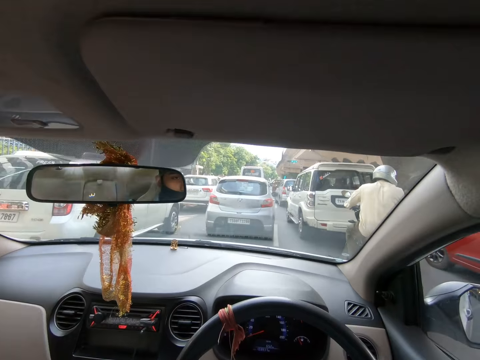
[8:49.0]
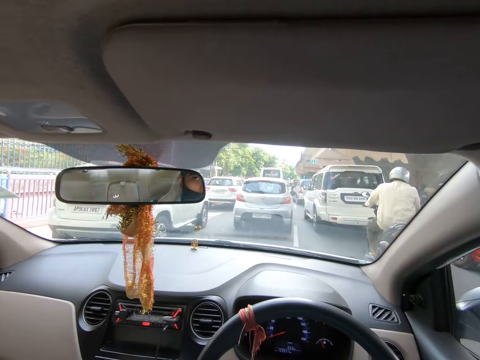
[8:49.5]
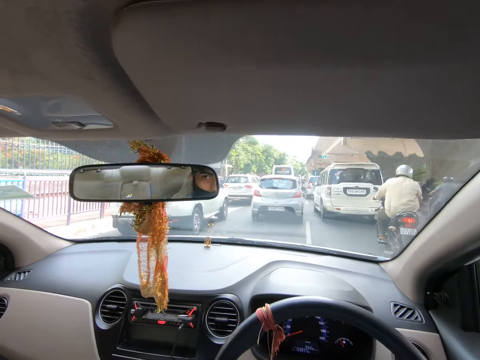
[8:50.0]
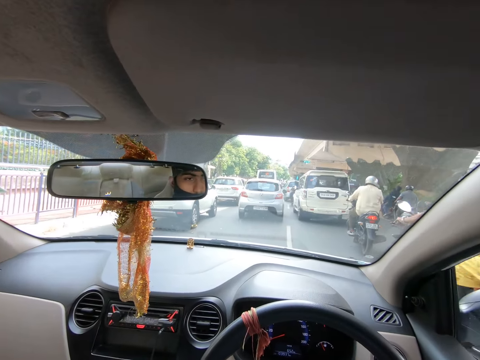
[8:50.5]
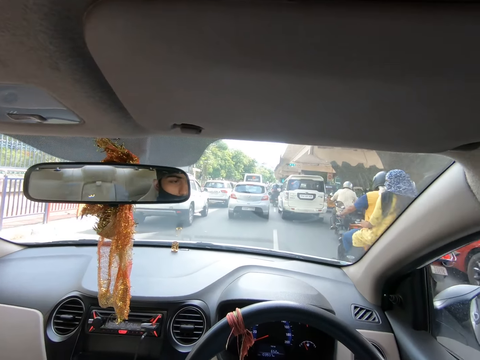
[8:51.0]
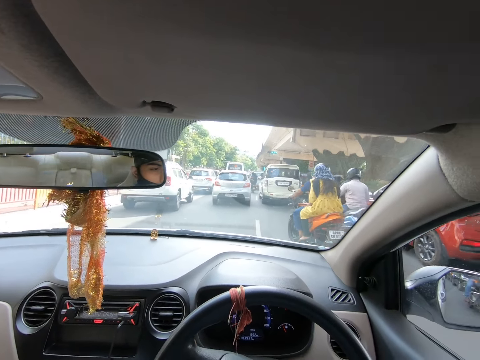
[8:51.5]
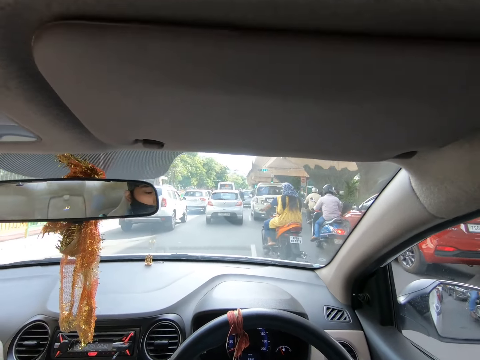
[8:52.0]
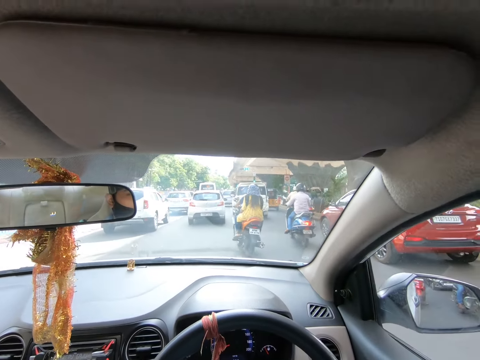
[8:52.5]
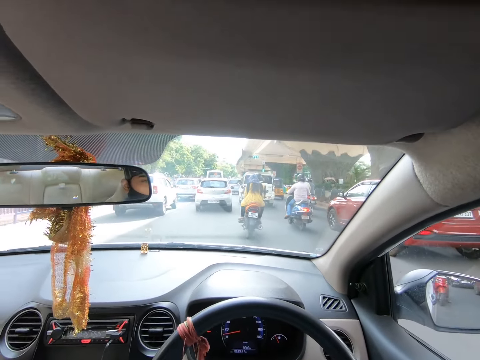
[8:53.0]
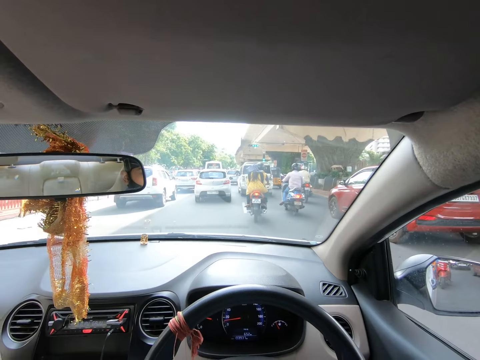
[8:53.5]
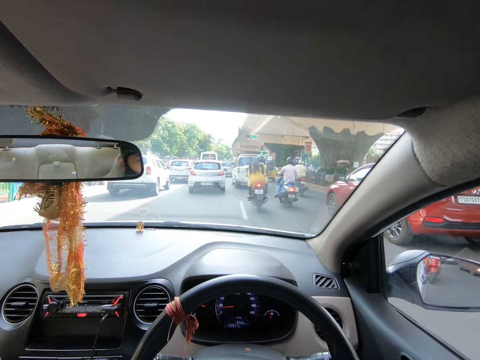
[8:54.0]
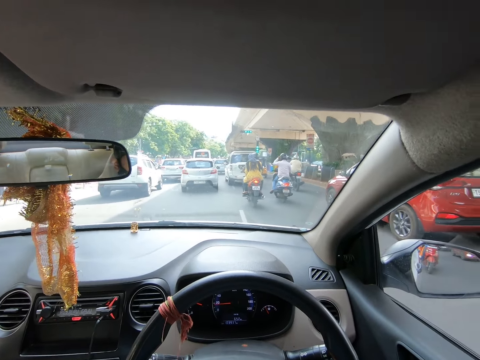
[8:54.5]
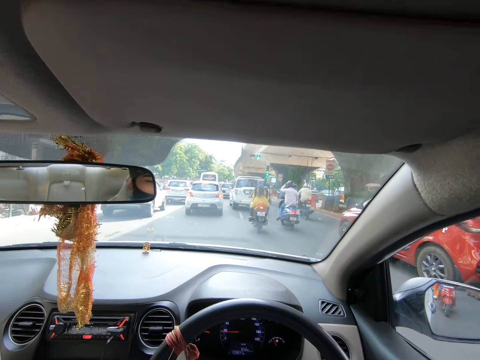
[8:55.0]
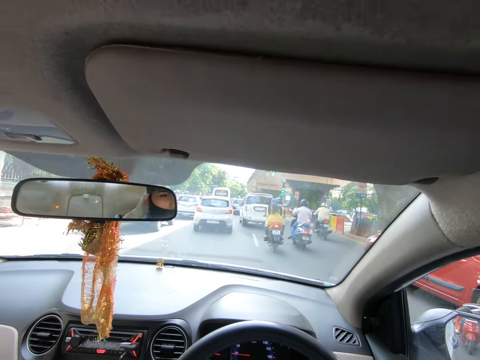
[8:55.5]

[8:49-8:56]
The camera wearer drives the car with both hands on the steering wheel.

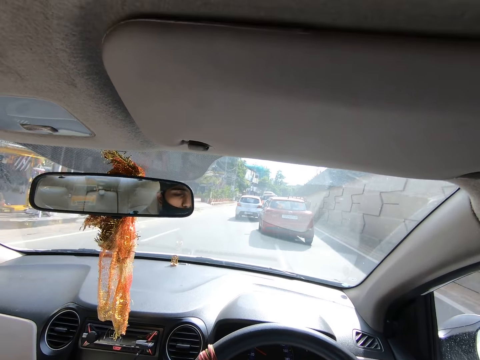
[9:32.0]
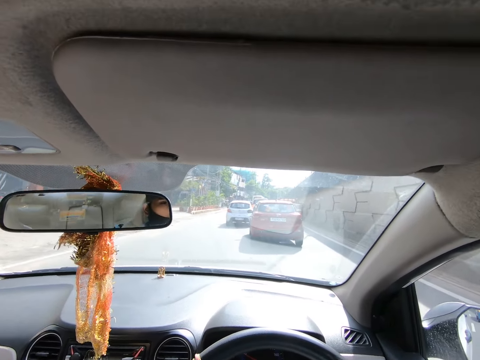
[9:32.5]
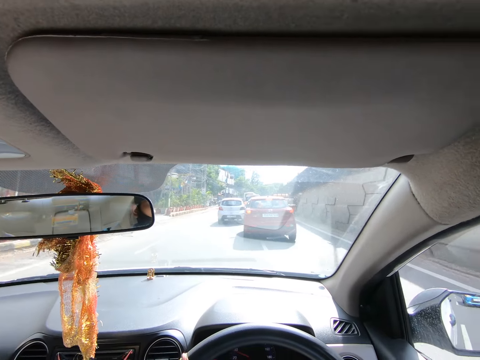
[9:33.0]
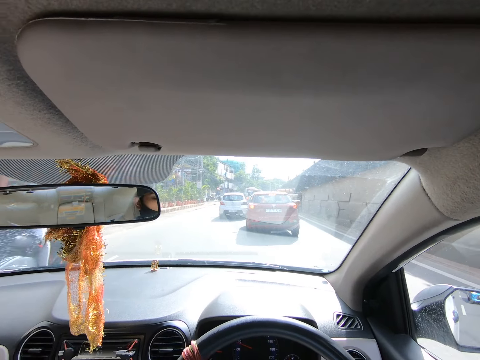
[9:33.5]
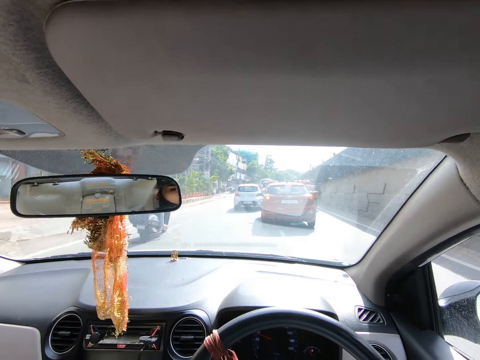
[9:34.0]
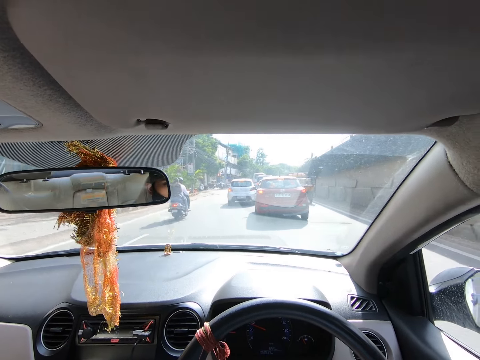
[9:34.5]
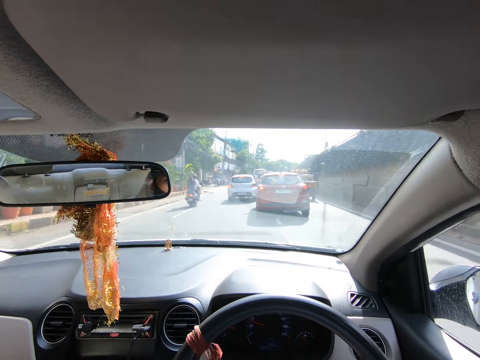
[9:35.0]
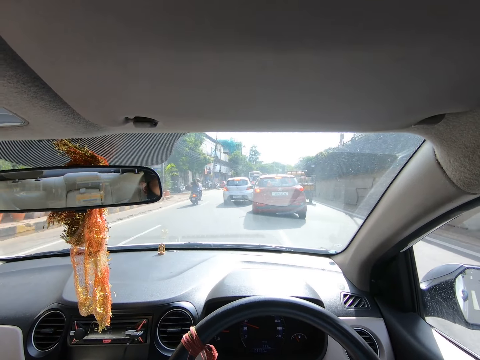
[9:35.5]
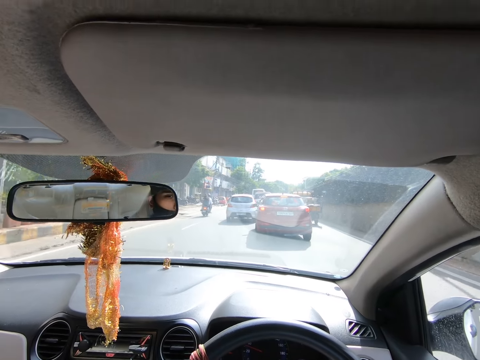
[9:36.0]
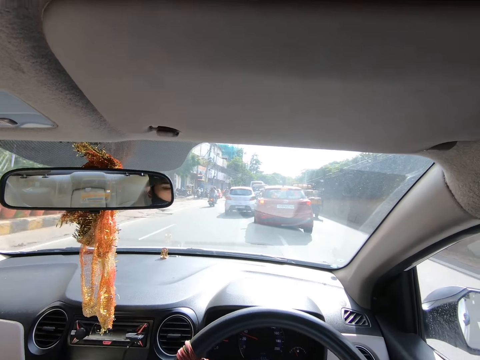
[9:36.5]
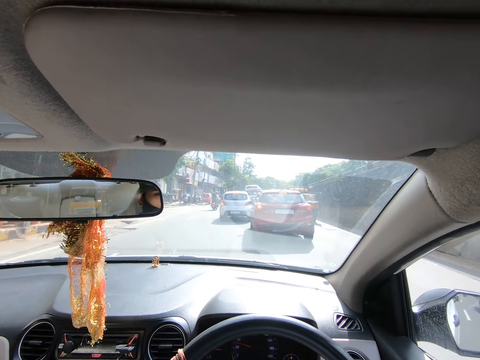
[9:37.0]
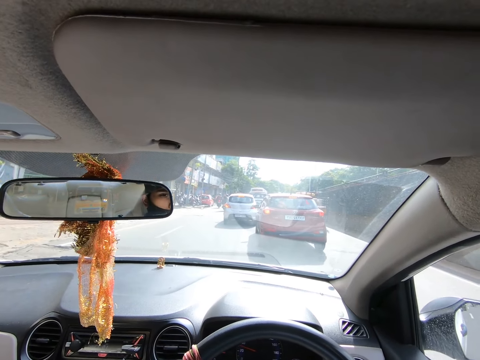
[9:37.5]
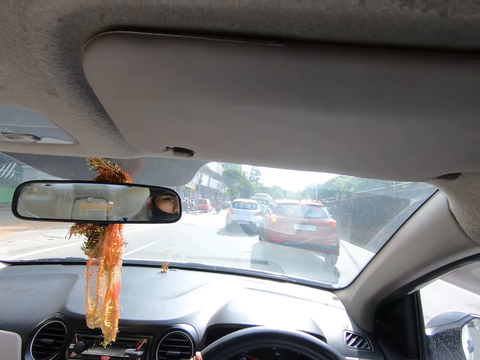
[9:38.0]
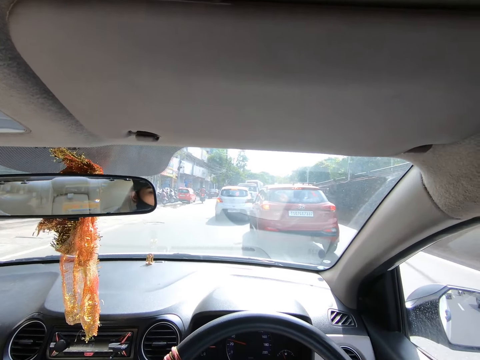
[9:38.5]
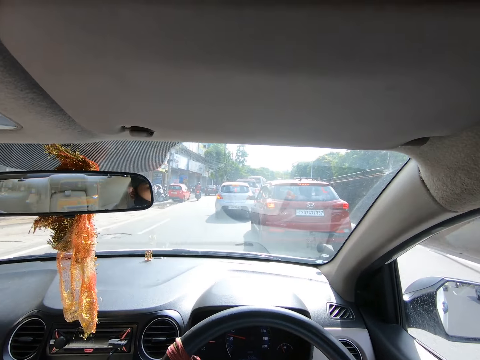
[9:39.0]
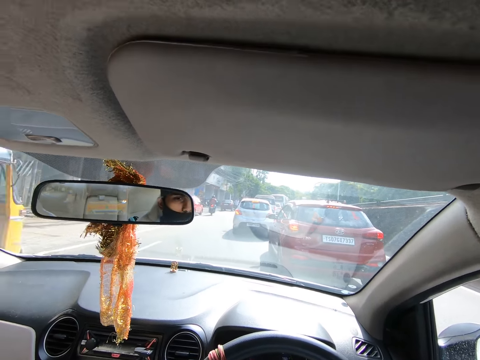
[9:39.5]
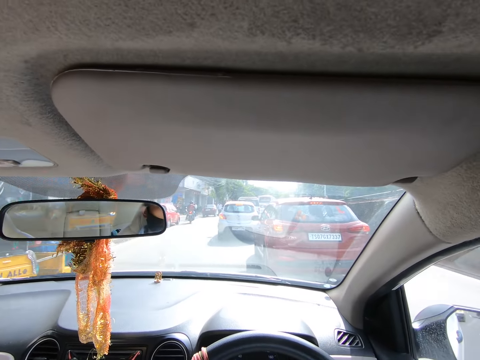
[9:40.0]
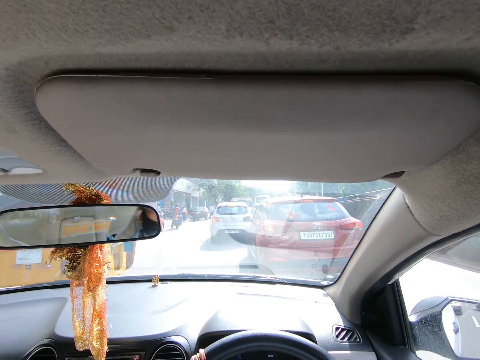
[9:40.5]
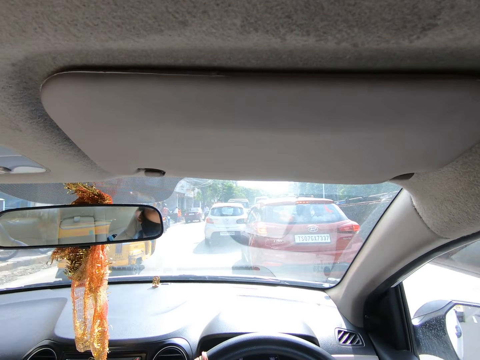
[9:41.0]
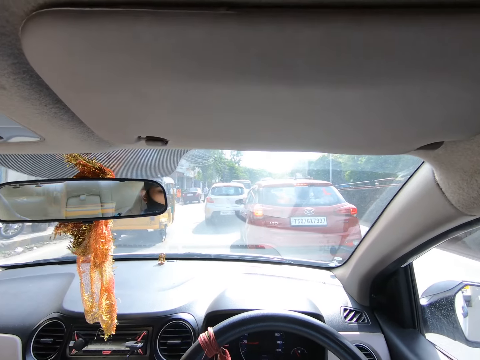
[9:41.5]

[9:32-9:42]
A motorcycle rides past the camera wearer. A tricycle rides past the camera wearer.

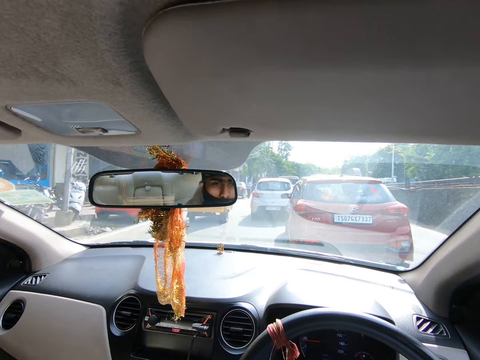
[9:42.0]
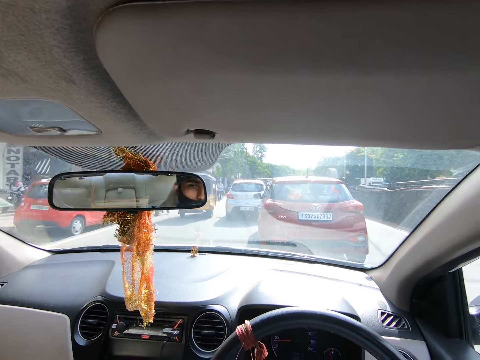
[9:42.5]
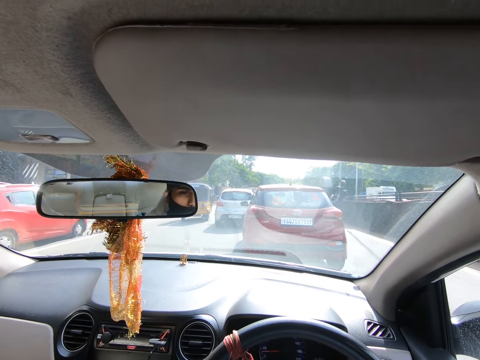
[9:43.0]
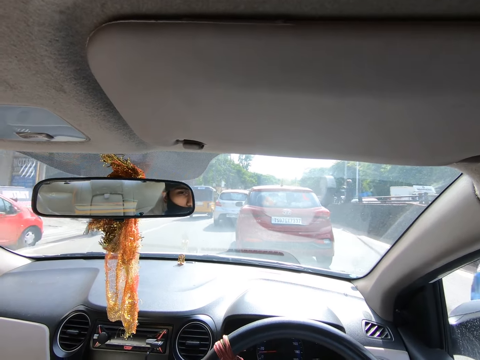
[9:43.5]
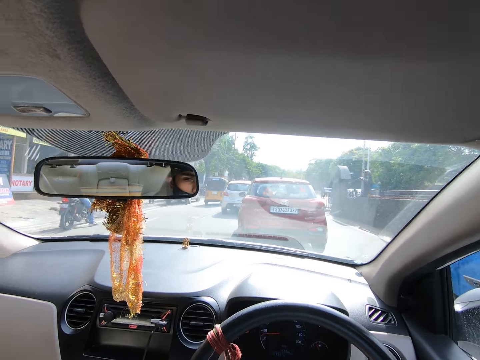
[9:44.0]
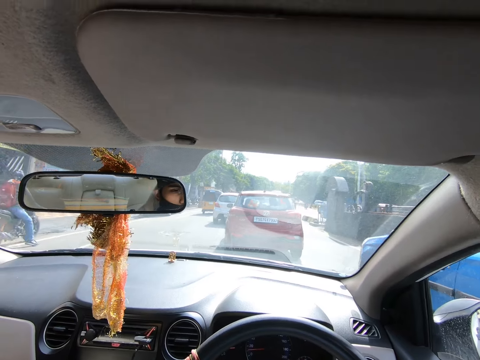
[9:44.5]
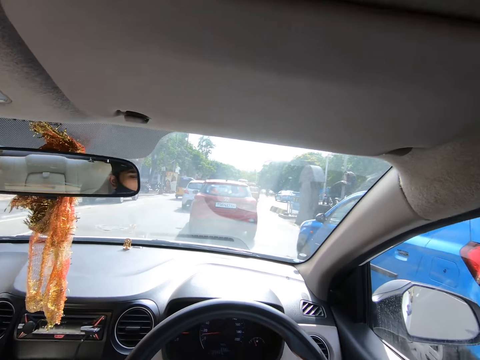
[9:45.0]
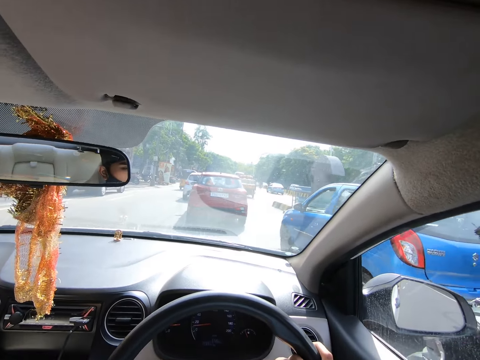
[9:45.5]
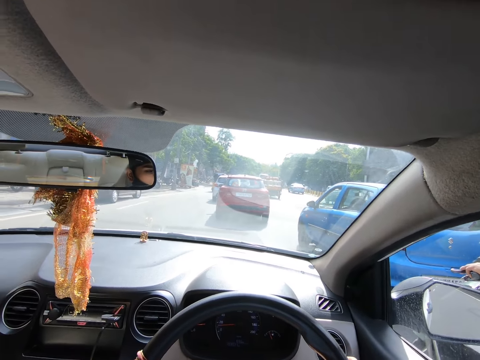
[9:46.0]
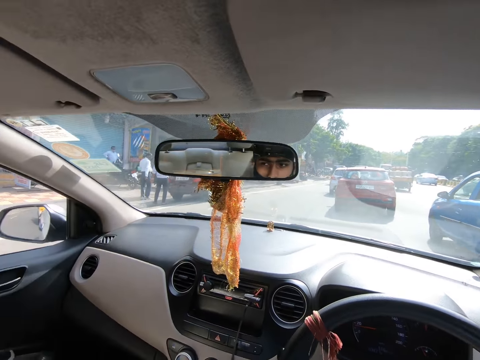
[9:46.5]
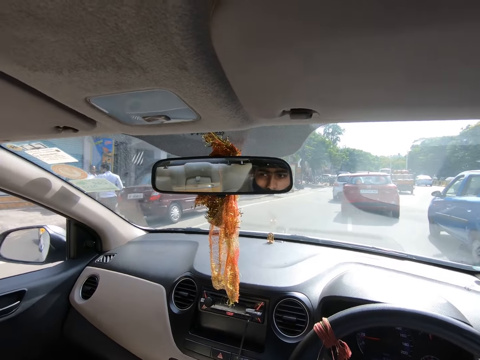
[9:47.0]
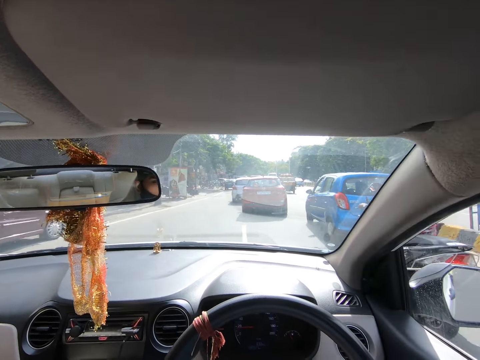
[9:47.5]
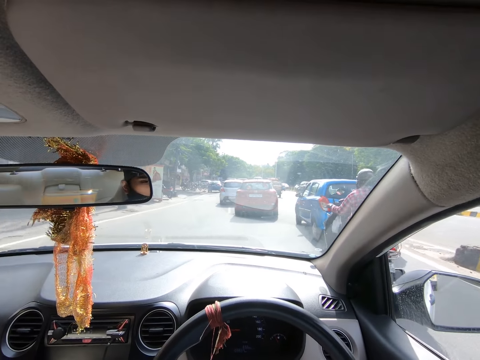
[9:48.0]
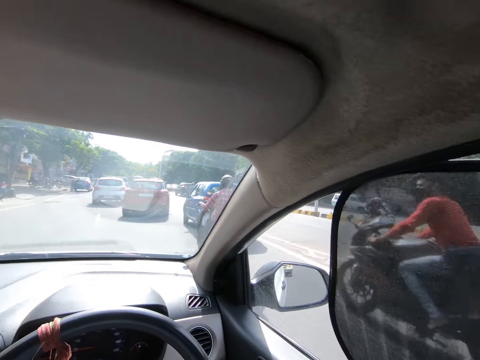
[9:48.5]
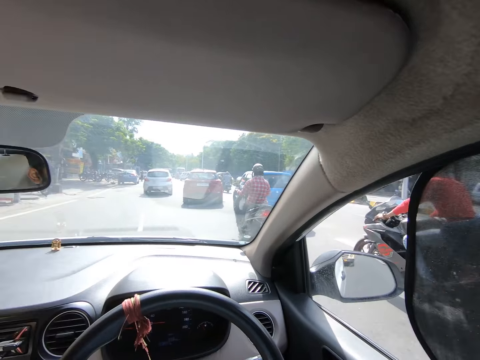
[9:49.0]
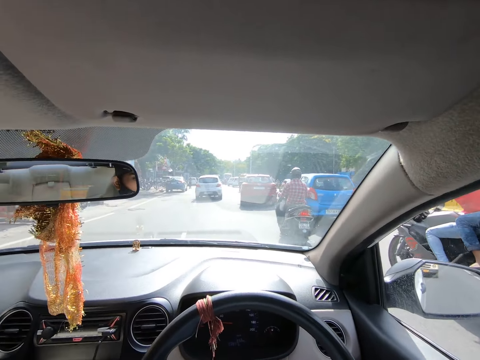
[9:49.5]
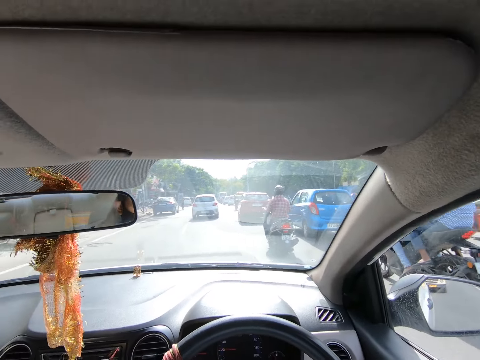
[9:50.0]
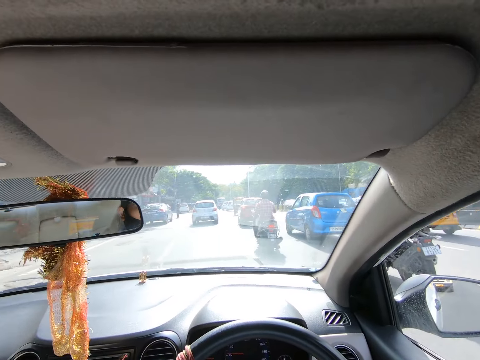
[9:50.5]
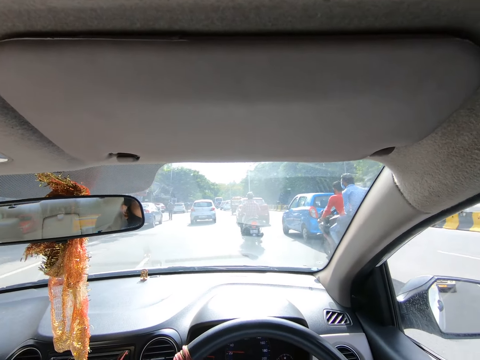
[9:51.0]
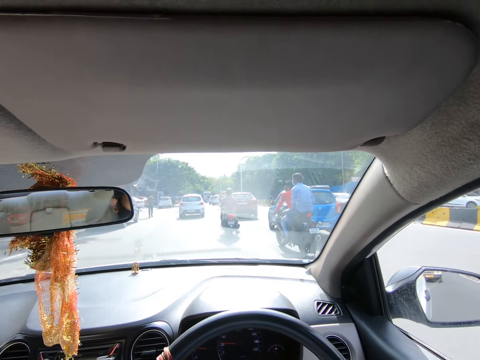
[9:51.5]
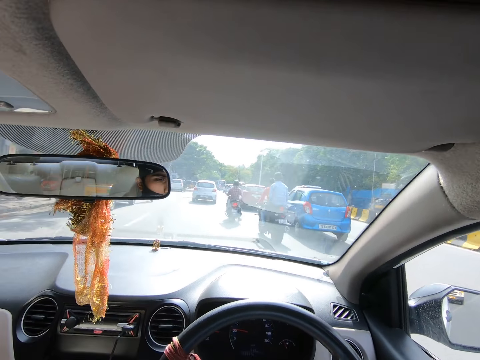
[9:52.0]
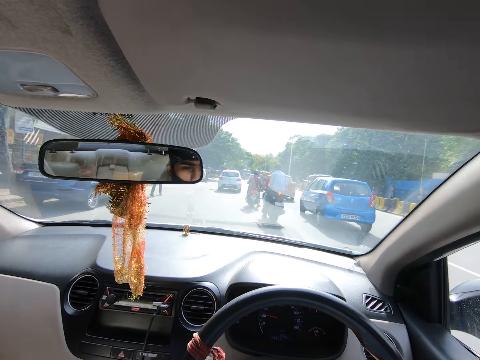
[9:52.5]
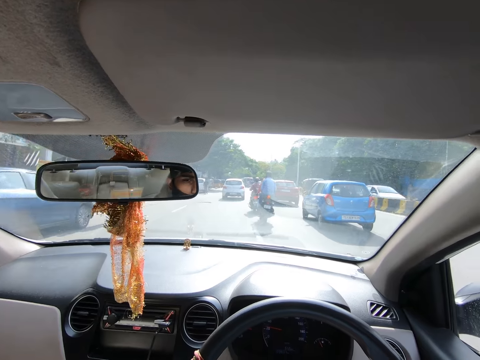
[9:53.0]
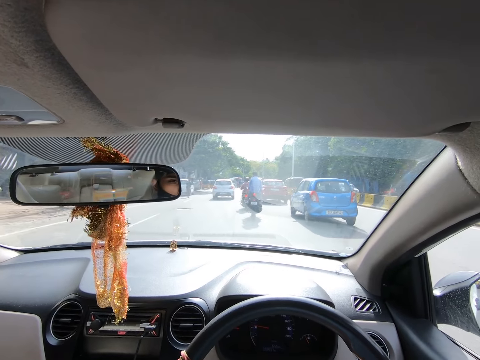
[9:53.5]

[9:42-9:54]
A blue car drives past the camera wearer. A motorcycle rides past the camera wearer. A motorcycle rides past again.
